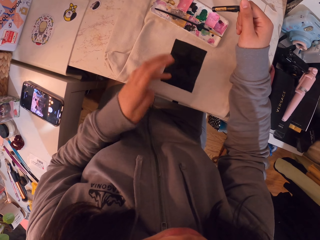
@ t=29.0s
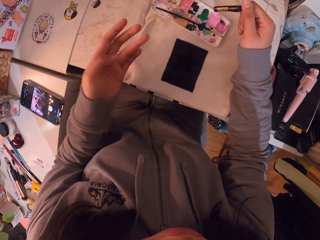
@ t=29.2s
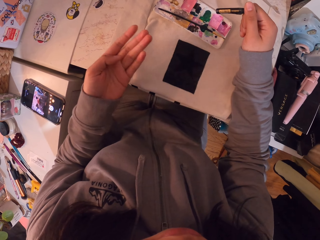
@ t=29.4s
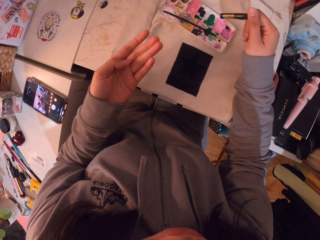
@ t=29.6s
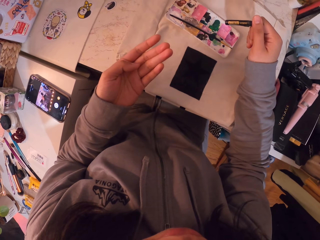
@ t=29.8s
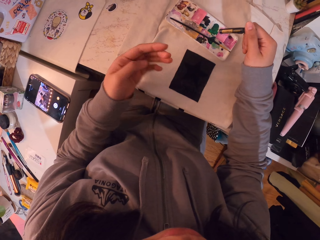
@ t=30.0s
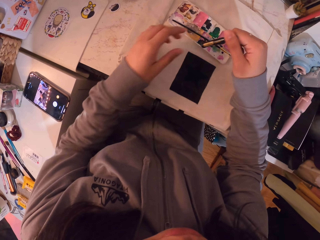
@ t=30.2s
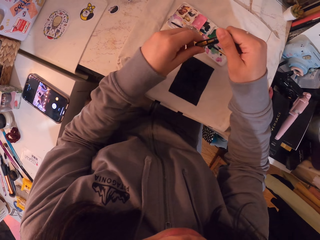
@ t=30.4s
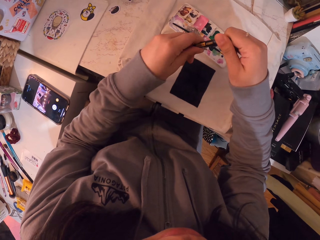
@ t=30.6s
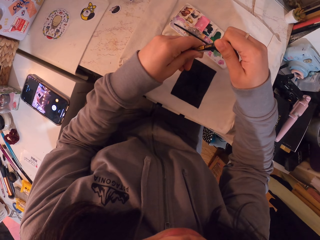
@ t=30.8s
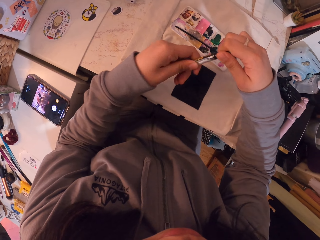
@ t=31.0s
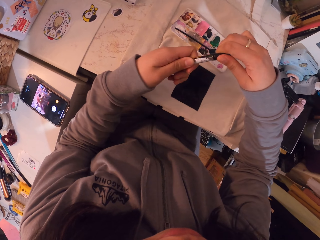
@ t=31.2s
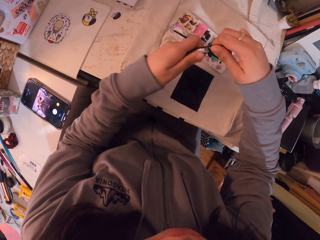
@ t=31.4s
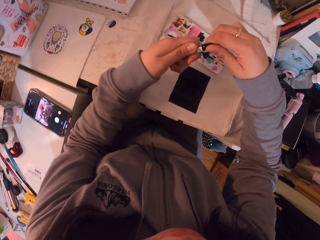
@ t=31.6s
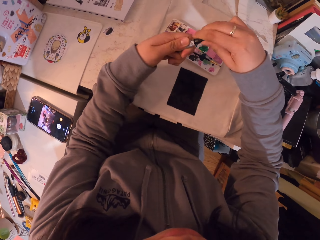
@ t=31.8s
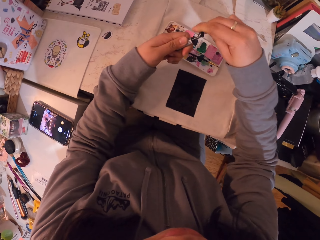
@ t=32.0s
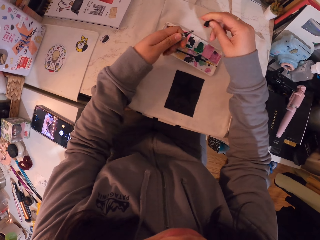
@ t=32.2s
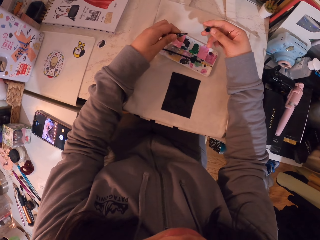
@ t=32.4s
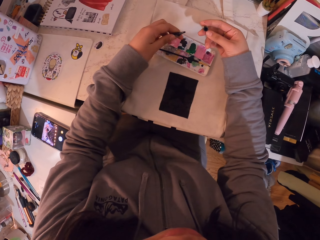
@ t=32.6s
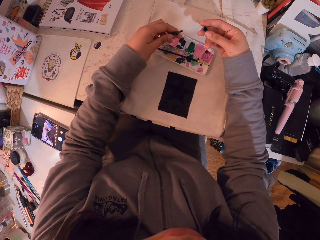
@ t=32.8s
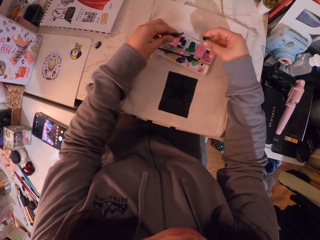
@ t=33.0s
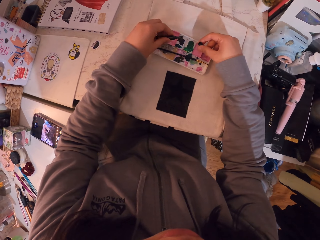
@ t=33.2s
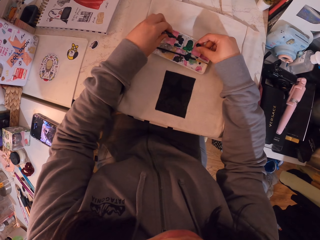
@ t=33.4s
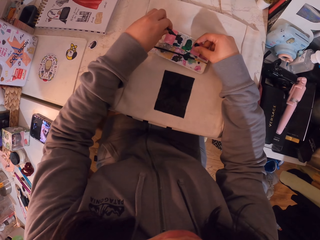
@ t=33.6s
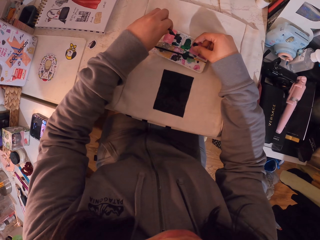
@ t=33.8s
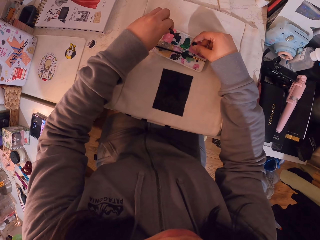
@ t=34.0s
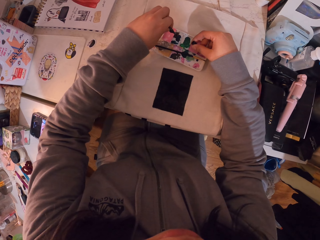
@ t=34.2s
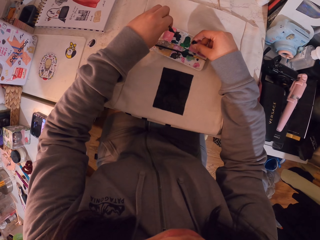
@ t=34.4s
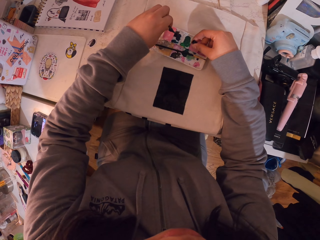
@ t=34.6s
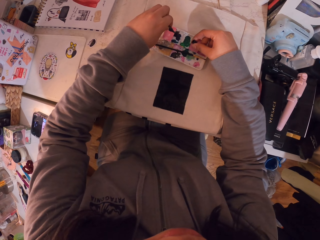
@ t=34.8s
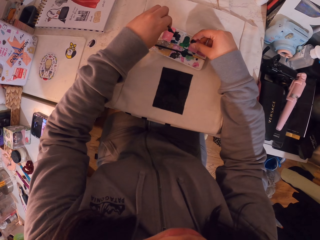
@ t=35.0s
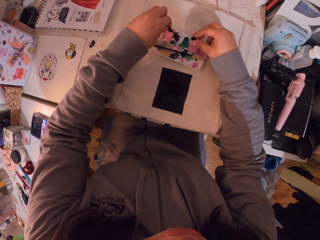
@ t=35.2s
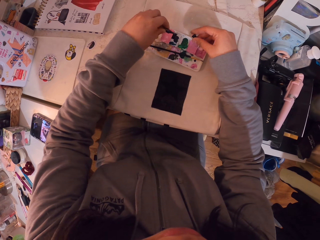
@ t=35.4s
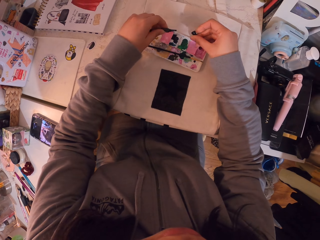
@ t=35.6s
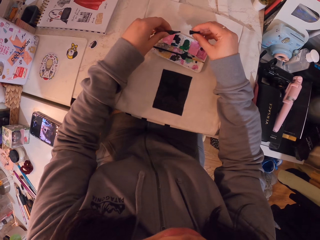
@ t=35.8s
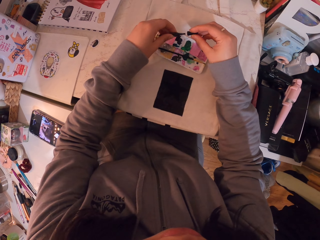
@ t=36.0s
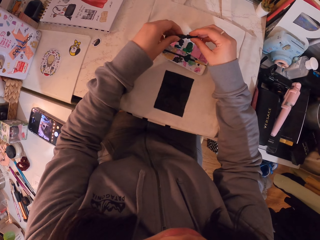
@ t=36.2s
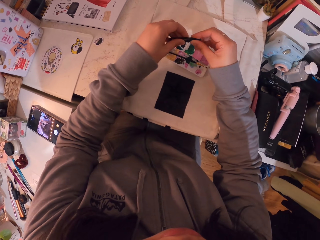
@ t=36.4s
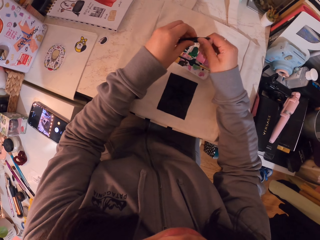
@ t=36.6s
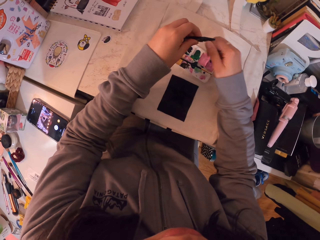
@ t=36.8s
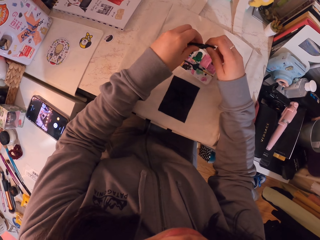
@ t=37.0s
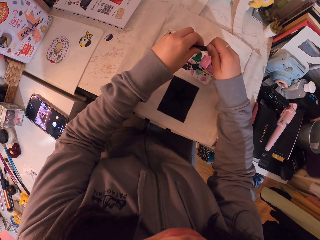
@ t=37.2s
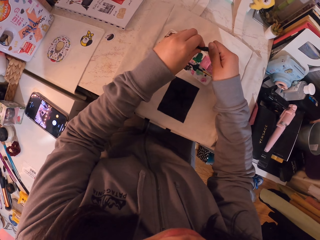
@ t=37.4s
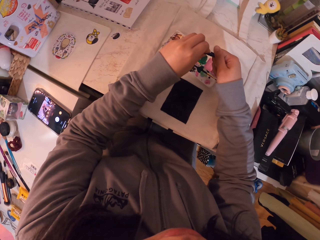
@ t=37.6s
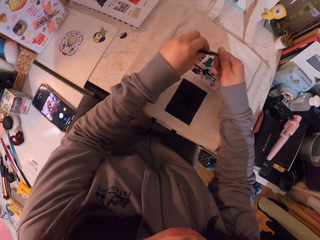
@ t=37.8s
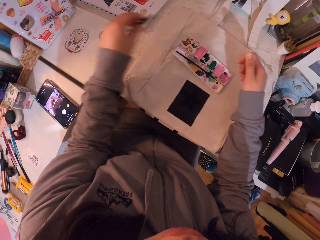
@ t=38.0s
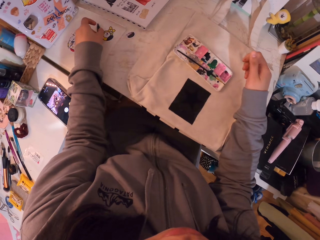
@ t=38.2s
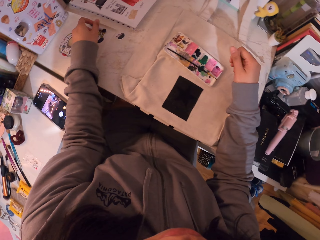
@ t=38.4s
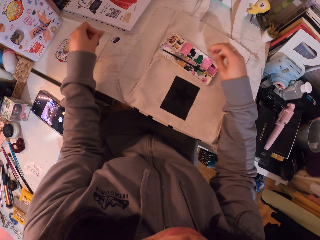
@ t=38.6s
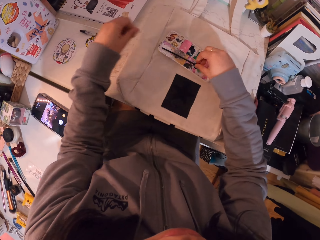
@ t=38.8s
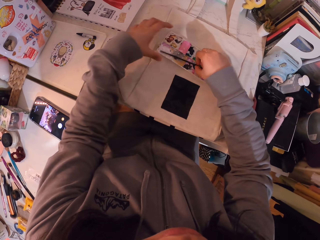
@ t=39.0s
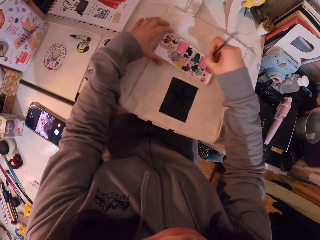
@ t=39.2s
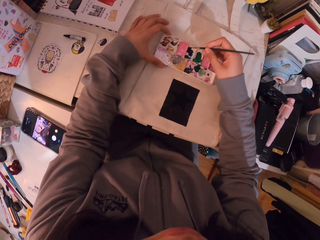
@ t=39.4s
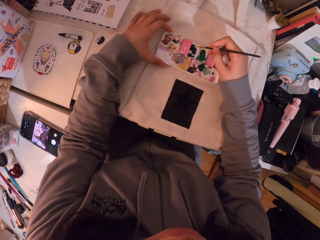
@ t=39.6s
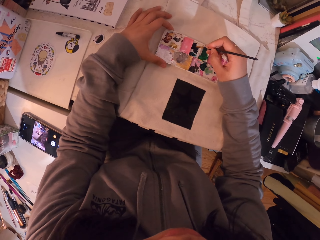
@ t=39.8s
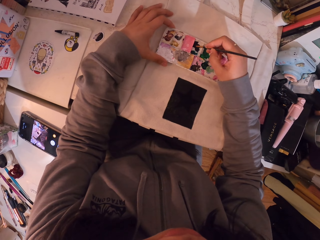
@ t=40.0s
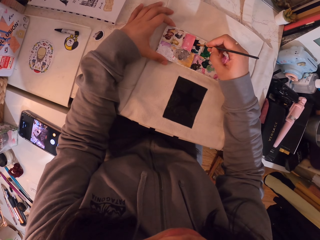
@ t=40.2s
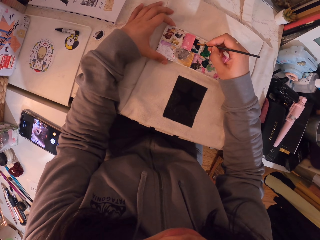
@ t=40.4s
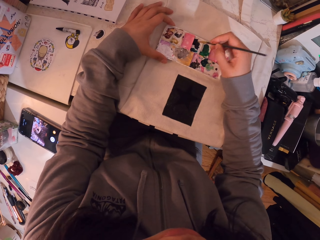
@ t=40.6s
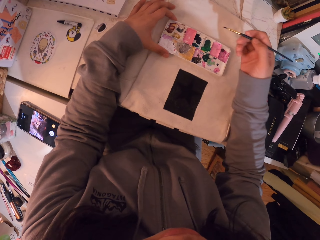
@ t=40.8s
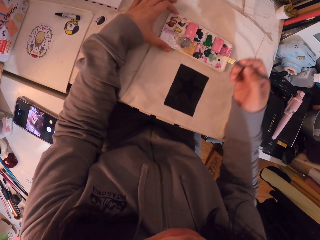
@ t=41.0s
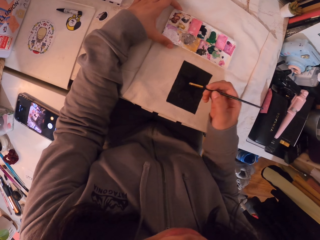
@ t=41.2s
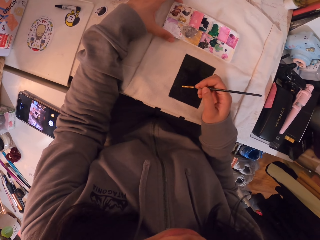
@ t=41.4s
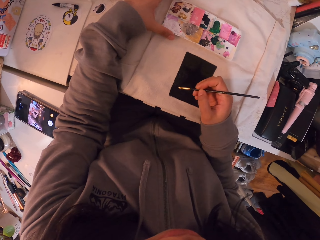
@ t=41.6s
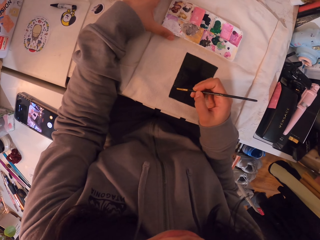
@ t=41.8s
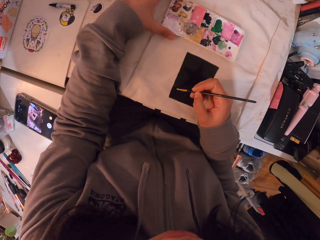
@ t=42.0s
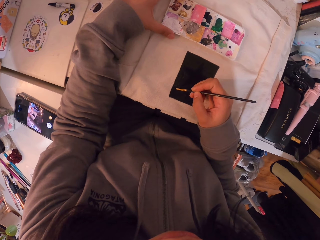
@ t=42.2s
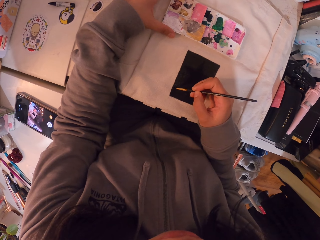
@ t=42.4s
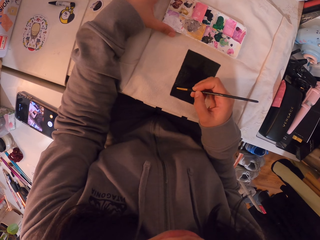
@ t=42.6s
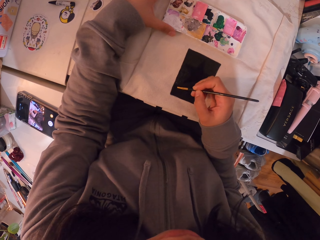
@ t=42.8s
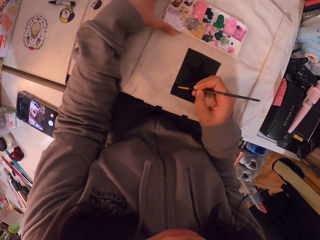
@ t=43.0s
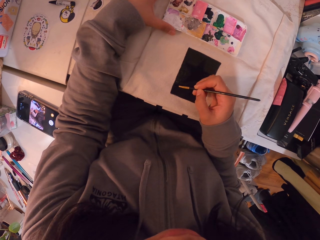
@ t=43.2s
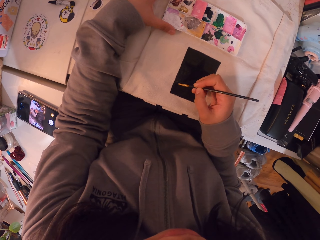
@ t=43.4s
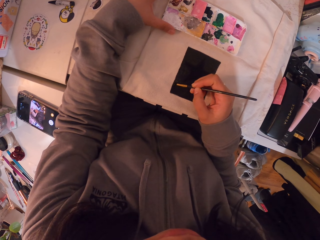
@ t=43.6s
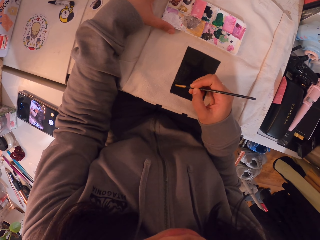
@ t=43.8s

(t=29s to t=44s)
The camera wearer rubs her finger on the canvas bag. She moves her hand. She moves her hand again. She holds the ink pen. She opens the ink pen. She holds the cap. She pours the ink on the ink box. She puts the cap down. She closes the pen. She moves her hands. She puts the ink pen down on the table. She moves her hand. She picks up a paint brush. She holds the ink box. She dips the brush in the ink. She moves her hand. She paints on the canvas bag.

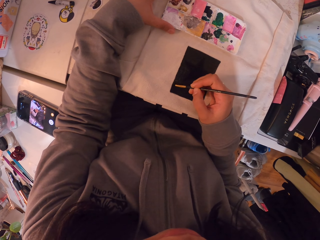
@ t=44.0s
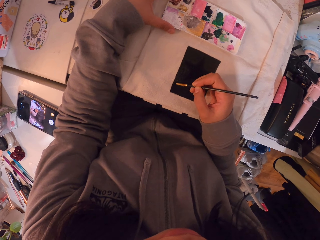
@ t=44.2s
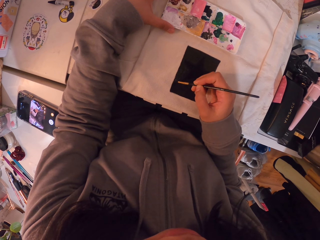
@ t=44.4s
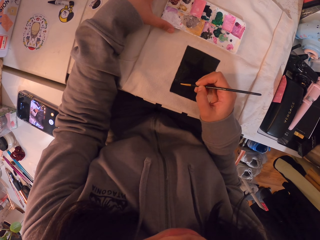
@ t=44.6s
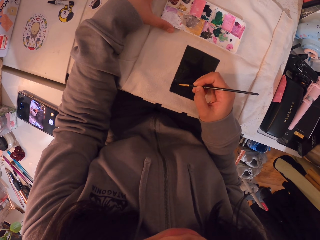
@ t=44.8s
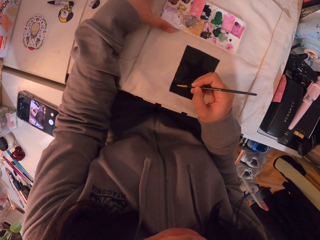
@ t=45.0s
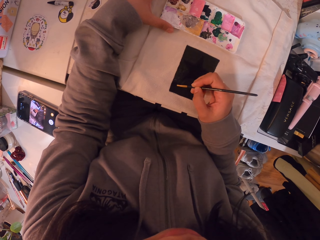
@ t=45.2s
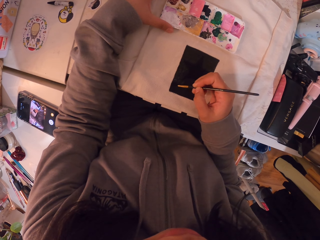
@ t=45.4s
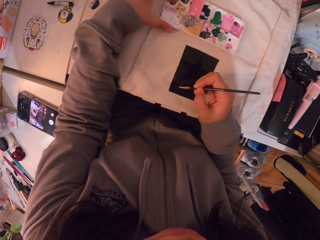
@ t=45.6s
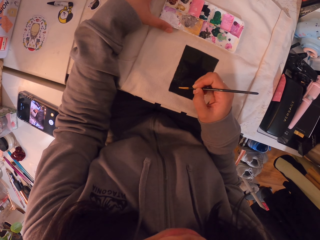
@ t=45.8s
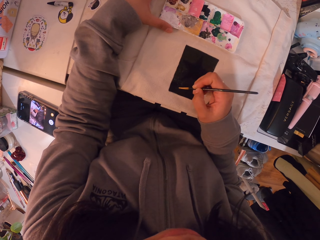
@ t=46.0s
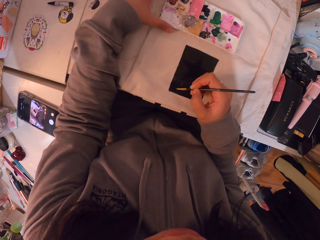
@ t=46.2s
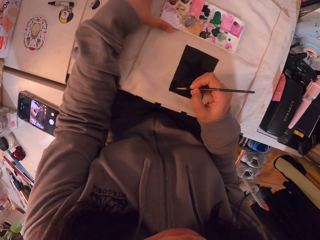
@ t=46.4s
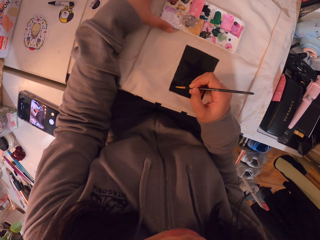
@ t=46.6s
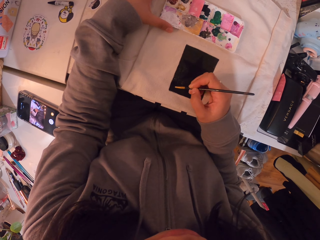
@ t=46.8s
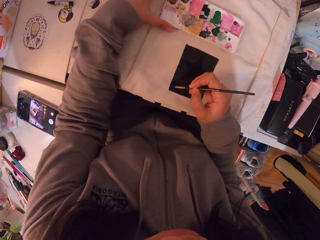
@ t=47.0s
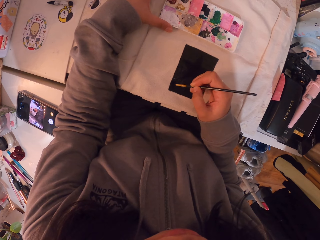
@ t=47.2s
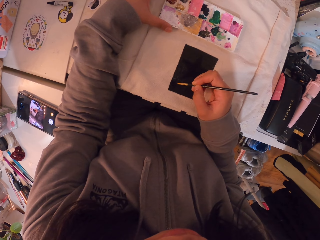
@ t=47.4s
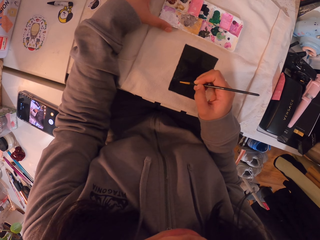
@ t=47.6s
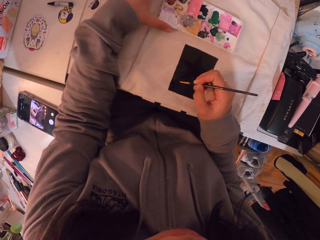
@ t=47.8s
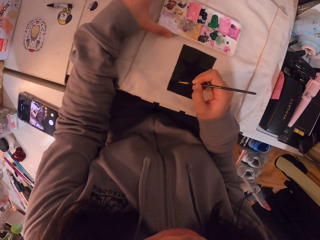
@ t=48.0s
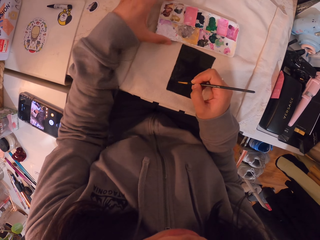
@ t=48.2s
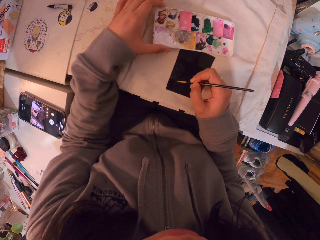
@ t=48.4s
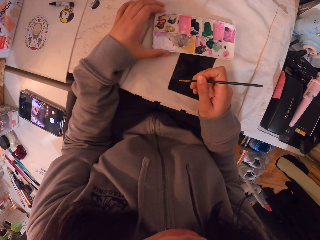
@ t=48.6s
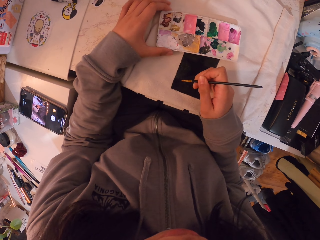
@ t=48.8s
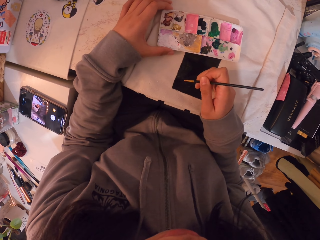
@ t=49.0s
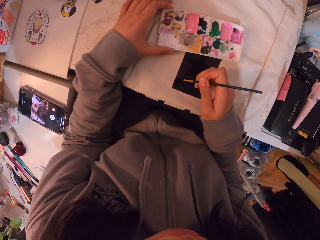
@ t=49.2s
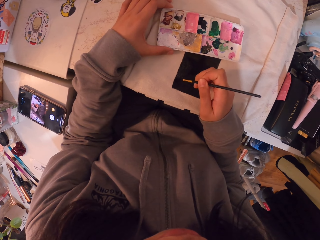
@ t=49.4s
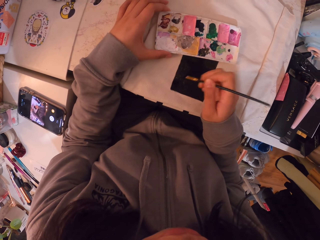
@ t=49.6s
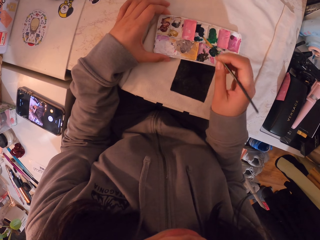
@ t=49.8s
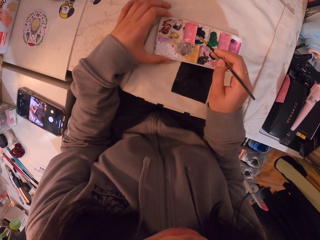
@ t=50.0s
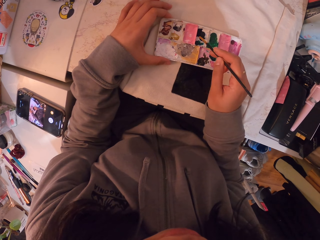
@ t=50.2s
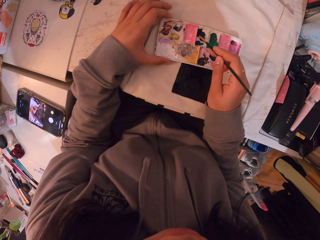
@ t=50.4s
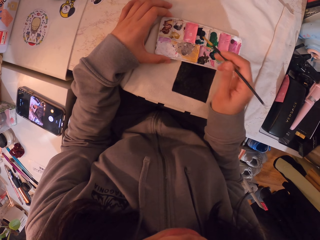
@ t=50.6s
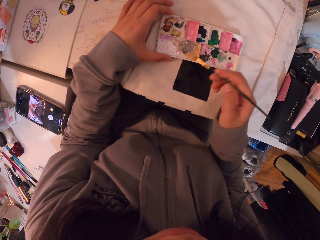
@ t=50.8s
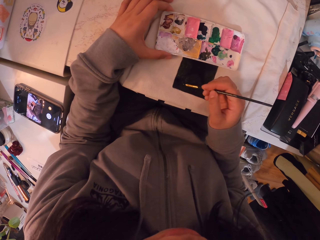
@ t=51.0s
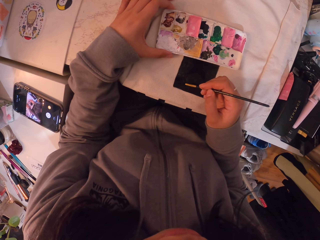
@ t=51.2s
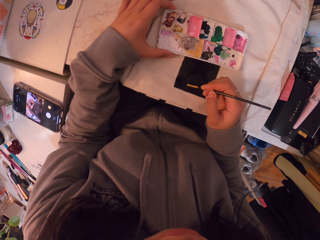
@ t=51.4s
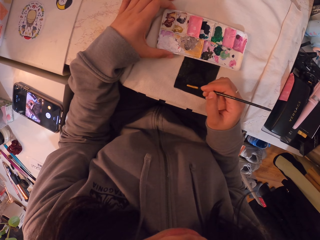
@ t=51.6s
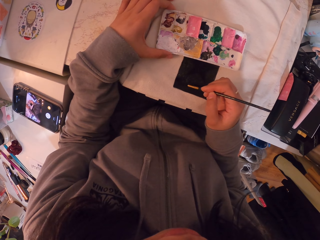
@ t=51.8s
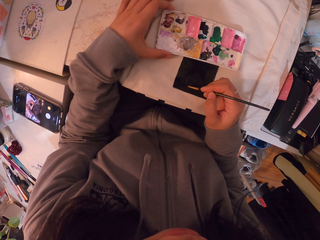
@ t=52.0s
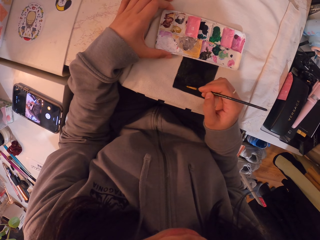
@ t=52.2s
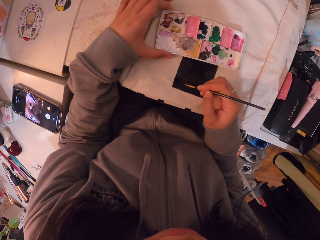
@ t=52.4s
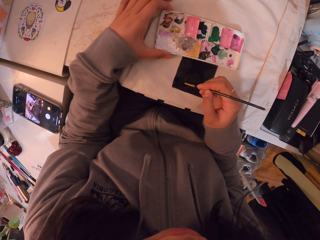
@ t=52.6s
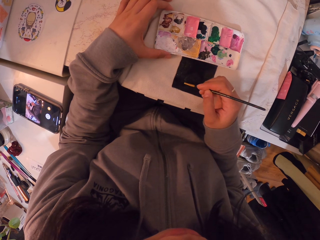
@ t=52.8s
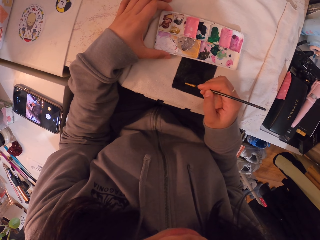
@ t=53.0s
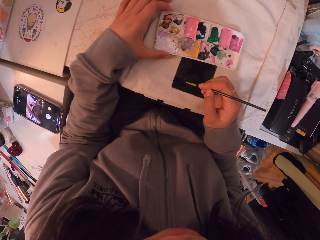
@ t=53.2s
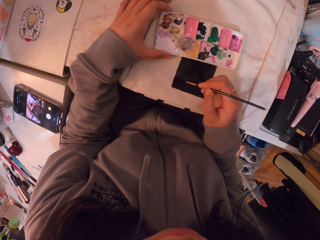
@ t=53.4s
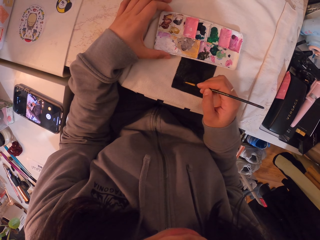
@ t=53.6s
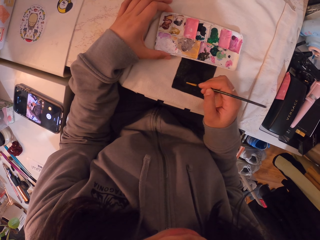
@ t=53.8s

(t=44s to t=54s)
The camera wearer moves the ink box. She moves her hand. She dips the brush in the ink. She moves her hand. She paints on the canvas bag.
